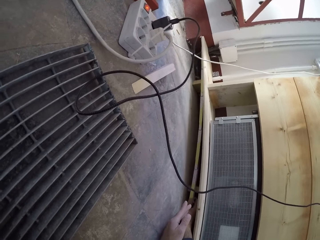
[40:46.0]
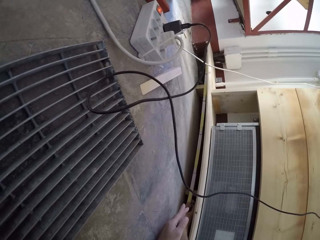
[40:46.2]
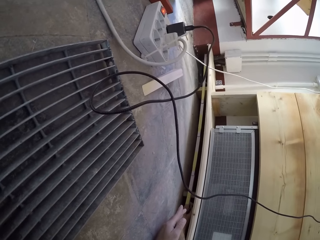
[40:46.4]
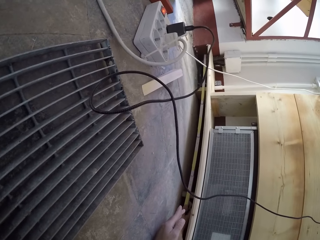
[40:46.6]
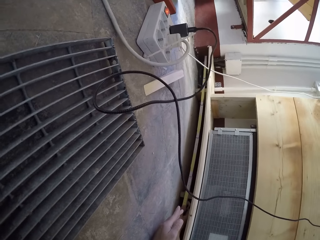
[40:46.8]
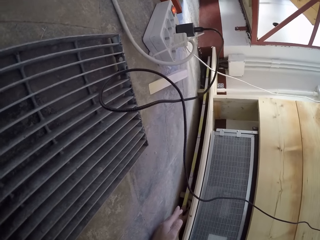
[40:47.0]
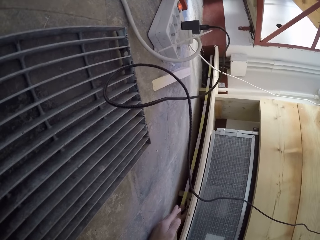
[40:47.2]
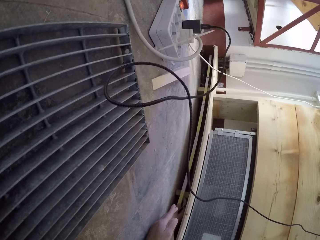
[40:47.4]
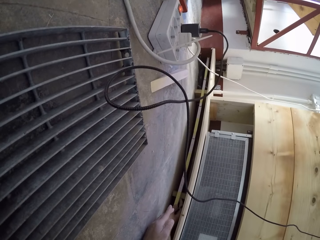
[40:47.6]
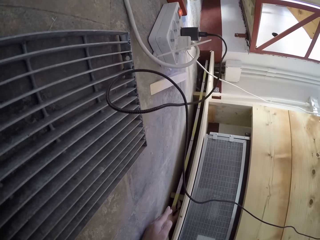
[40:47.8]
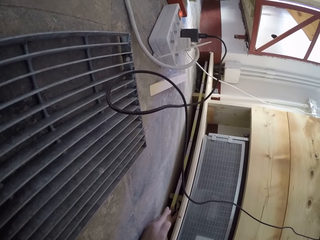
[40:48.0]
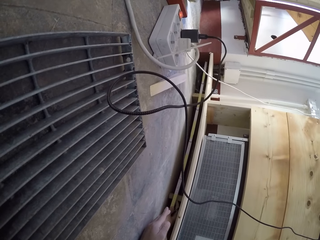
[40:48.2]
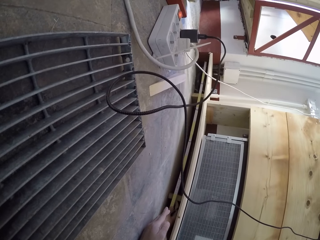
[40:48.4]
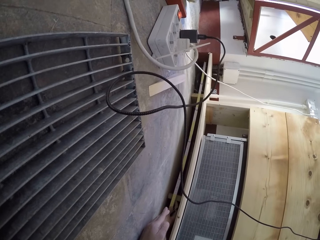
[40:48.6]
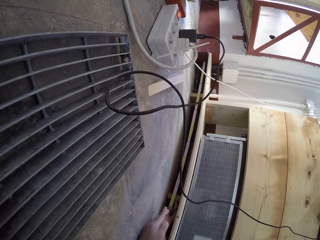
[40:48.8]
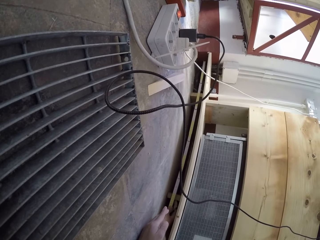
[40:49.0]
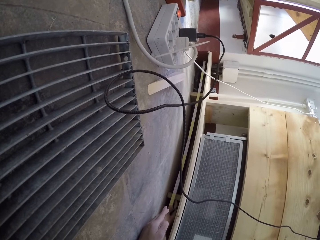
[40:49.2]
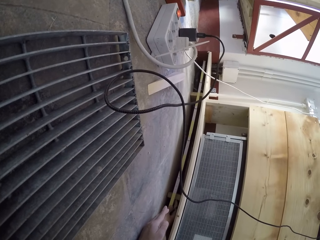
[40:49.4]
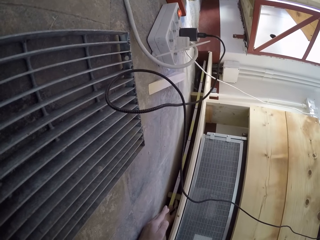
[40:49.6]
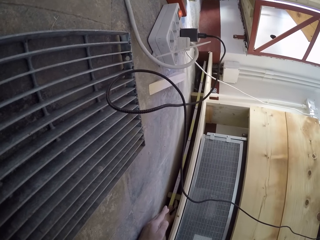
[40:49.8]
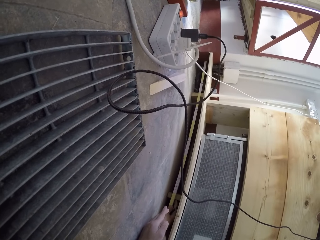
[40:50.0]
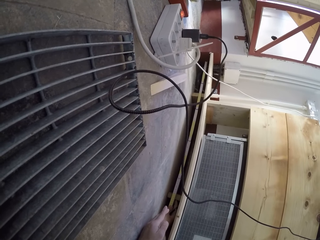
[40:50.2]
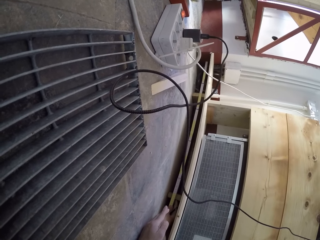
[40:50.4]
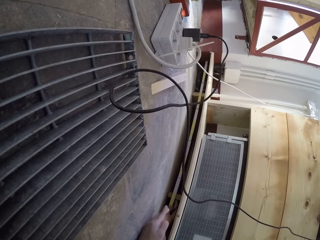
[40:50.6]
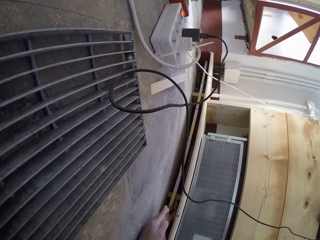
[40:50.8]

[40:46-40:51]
The camera wearer measures the shelf with the folding ruler in his hands.

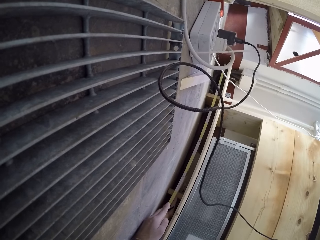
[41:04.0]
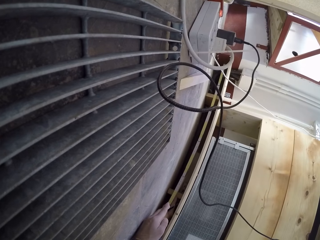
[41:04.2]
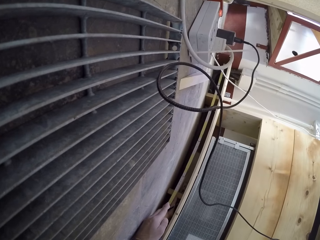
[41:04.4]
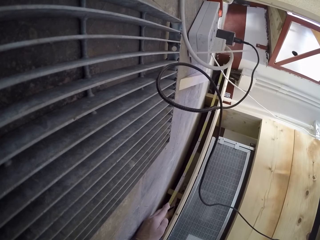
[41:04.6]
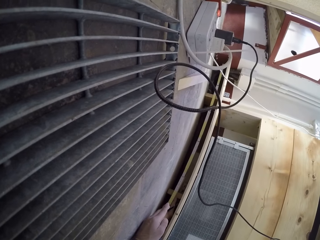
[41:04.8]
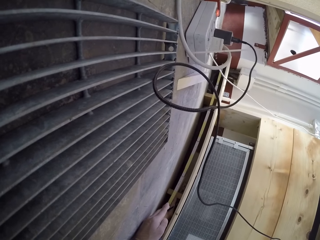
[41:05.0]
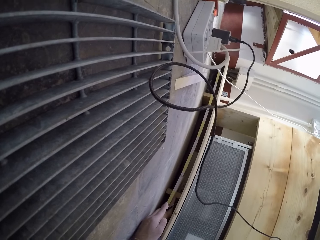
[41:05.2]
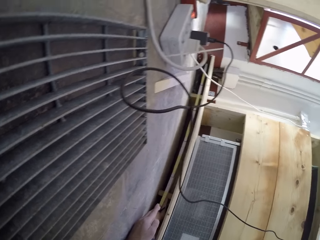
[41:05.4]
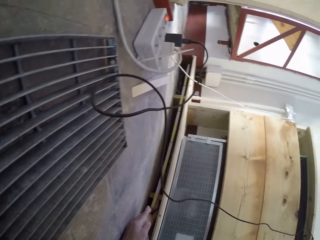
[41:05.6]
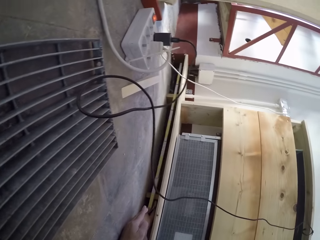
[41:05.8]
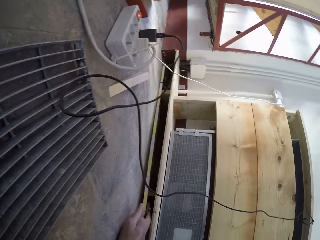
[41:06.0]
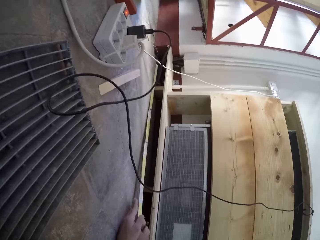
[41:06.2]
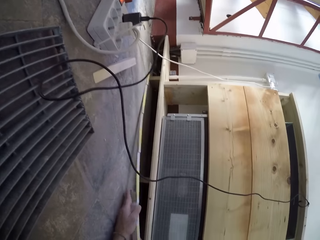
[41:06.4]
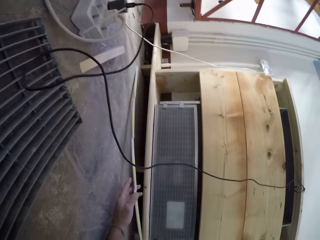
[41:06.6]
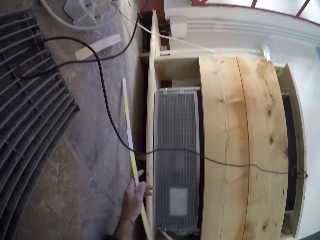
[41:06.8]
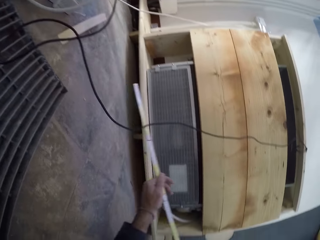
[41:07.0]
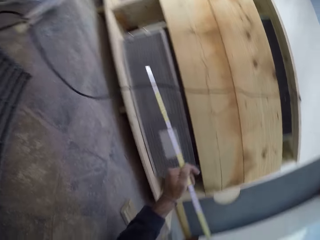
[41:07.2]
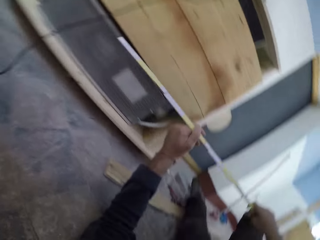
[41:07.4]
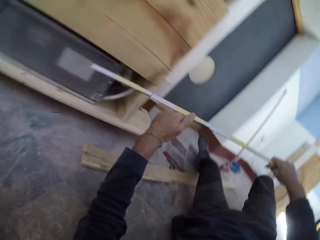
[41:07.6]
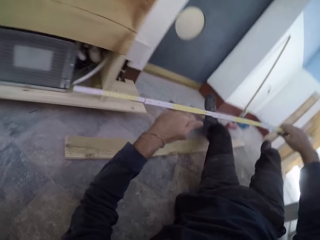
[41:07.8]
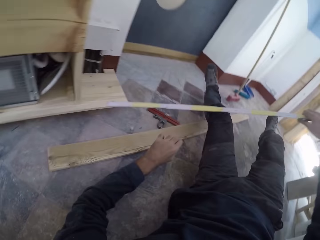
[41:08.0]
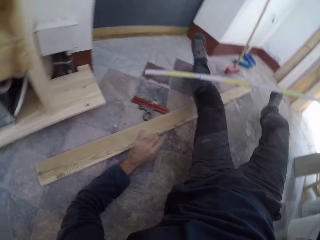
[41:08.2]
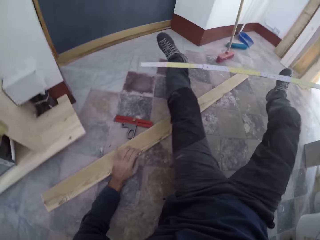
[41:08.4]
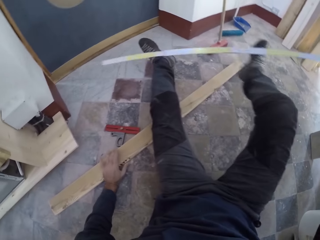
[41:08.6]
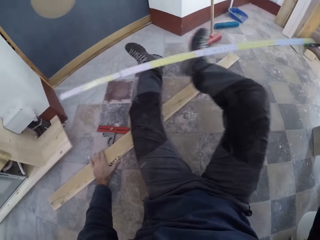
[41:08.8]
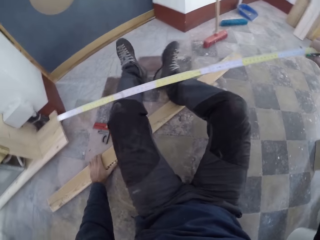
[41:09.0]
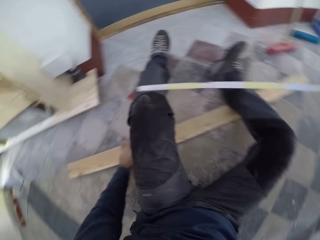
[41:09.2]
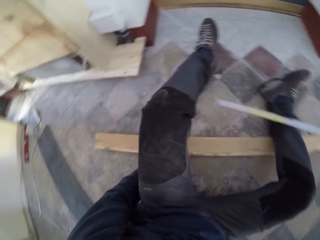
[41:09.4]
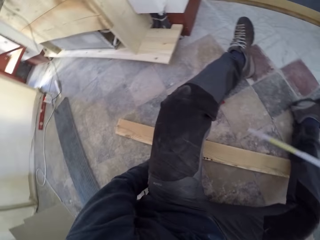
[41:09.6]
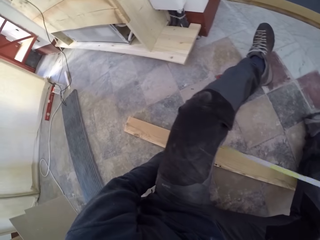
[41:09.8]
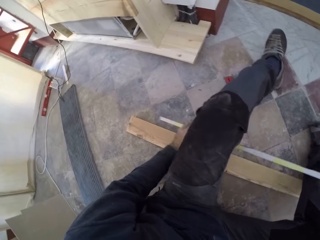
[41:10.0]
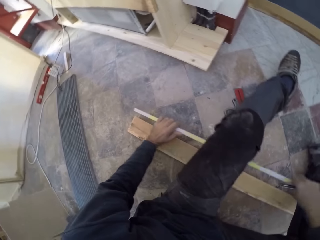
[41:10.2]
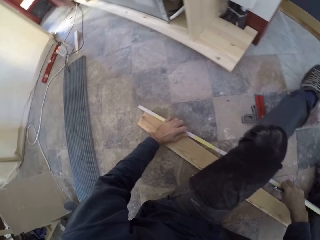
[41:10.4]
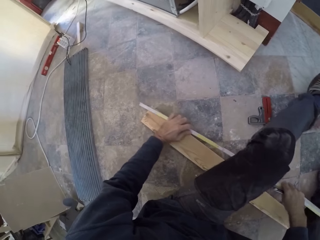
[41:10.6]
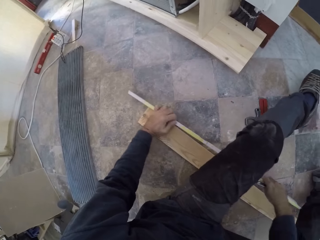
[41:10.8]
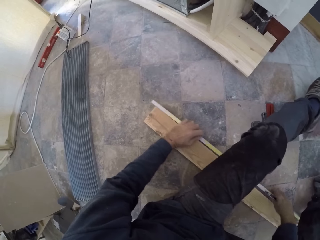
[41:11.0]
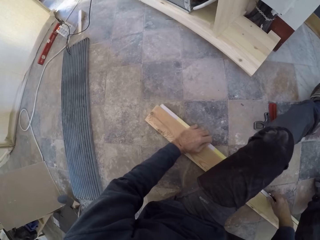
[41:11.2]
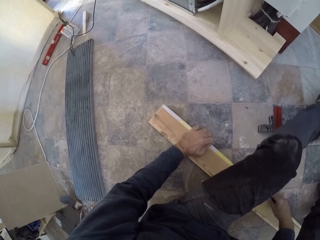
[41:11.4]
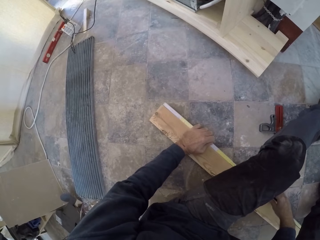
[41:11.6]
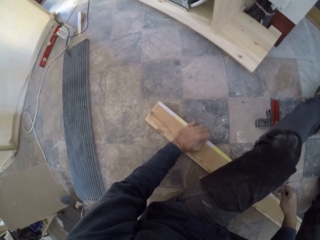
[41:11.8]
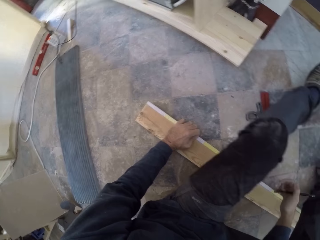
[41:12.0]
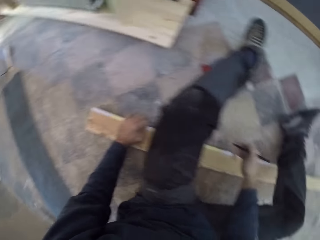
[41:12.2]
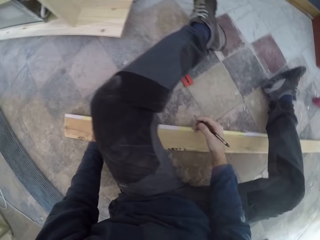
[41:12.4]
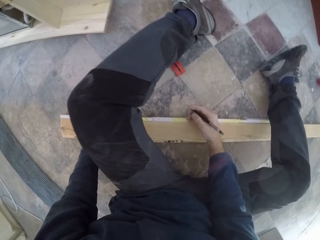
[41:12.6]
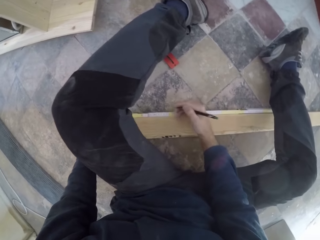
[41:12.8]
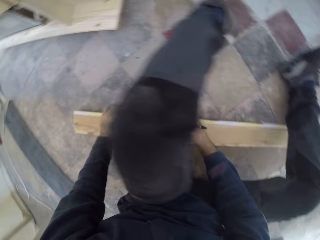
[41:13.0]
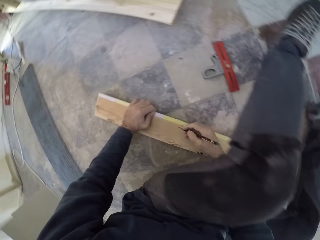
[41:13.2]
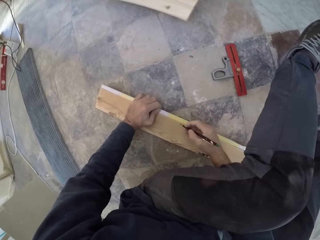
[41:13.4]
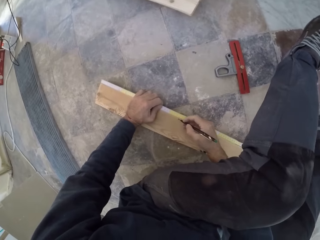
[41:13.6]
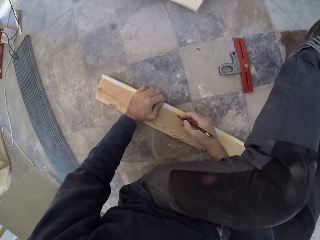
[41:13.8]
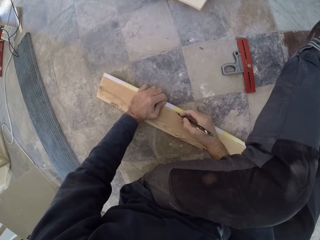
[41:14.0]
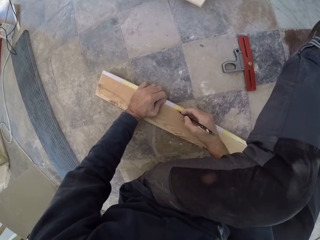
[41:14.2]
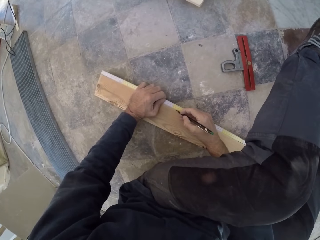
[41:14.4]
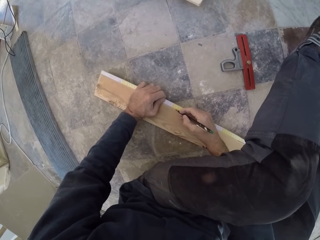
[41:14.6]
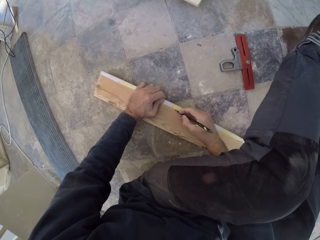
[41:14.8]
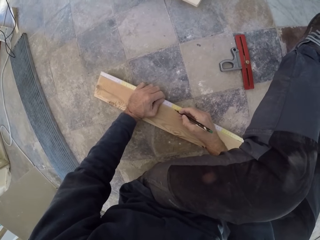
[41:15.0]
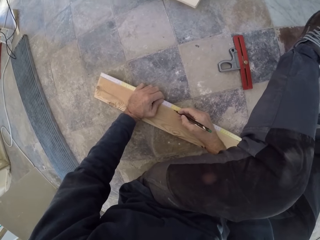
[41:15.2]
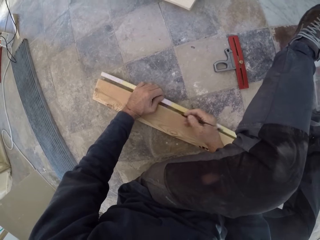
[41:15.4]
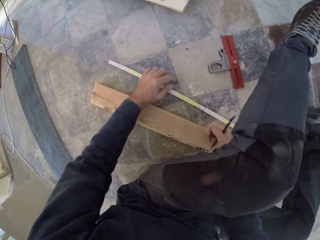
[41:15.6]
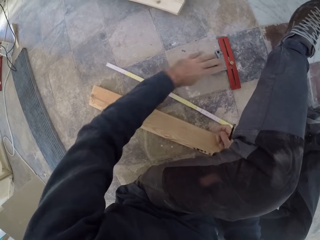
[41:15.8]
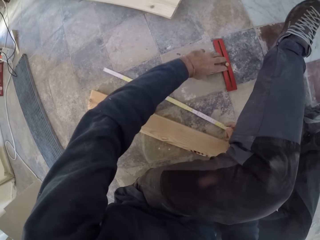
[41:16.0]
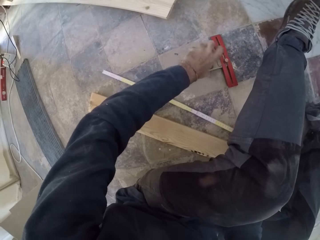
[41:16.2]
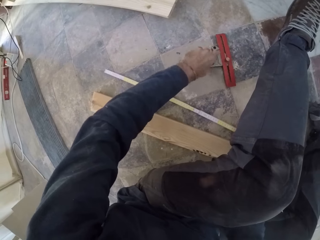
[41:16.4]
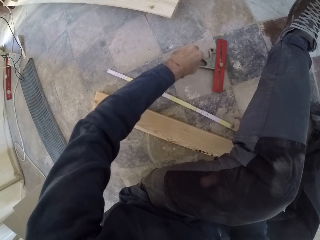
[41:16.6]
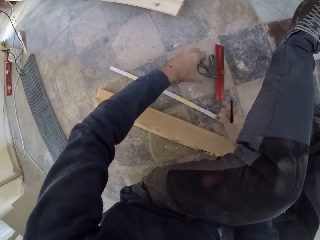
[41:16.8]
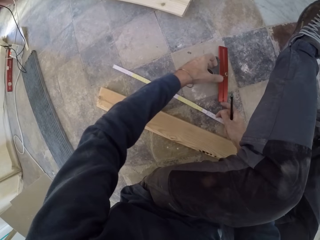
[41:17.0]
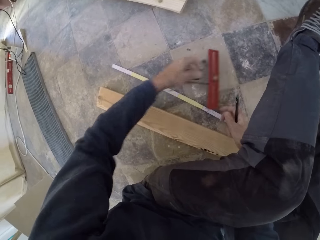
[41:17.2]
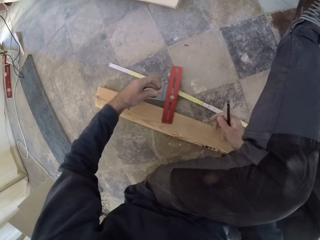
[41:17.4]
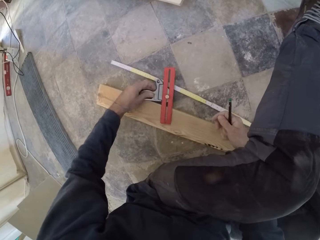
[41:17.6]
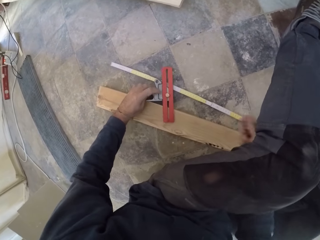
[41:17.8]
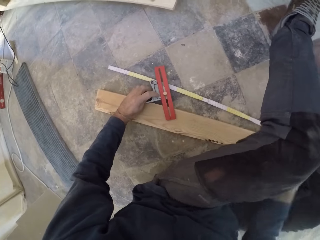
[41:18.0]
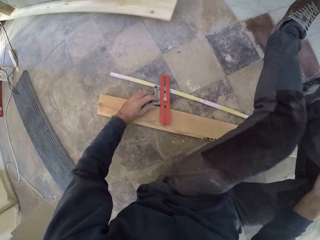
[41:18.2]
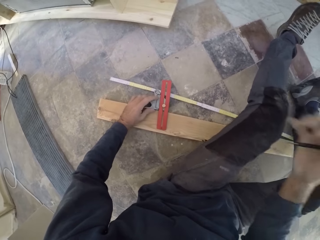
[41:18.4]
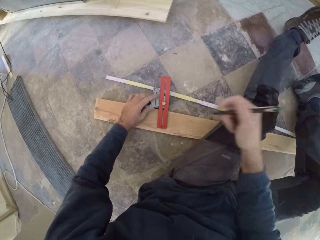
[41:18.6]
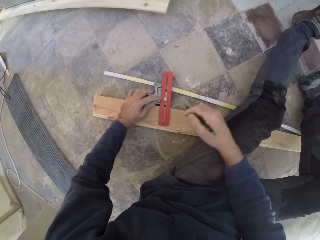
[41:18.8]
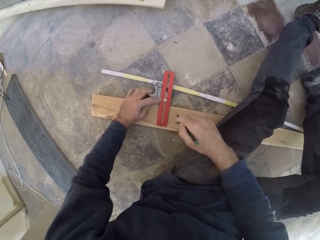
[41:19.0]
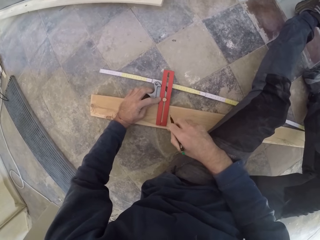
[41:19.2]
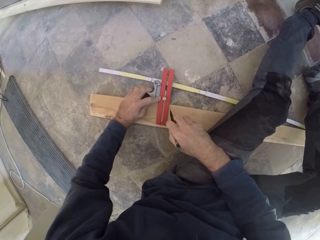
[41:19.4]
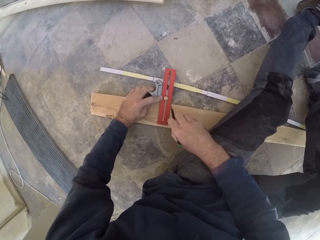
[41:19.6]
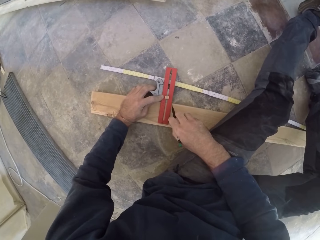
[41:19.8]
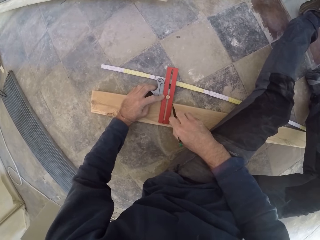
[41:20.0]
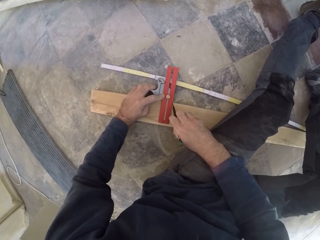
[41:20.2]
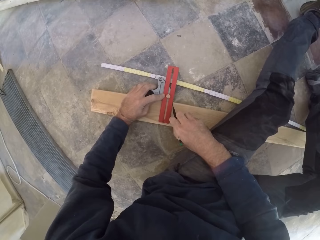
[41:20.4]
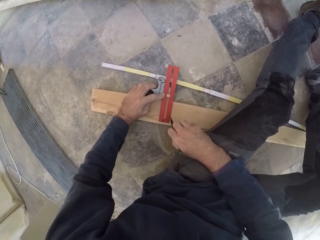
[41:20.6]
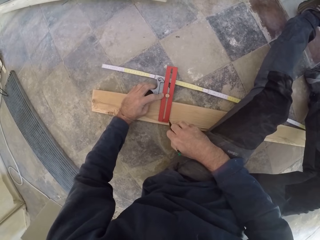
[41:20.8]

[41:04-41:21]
The camera wearer moves the folding ruler from the shelf with both hands. He holds a plank on the floor with his left hand. He sits on the floor. He measures the plank on the floor with the folding ruler in his hands. He holds the folding ruler with his left hand. He marks the plank on the floor with a pencil in his right hand. He drops the folding ruler on the floor with his left hand. He picks a combination square from the floor with his left hand and places the combination square on the plank with his left hand. He measures the wood. He marks the plank with the pencil in his right hand.
